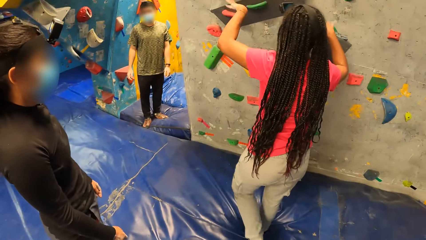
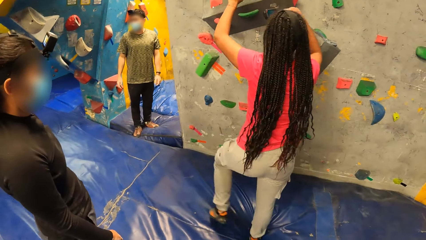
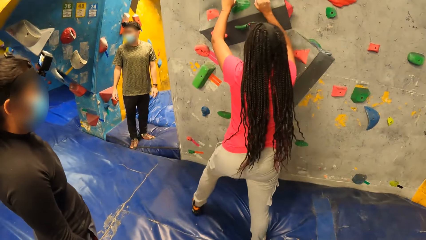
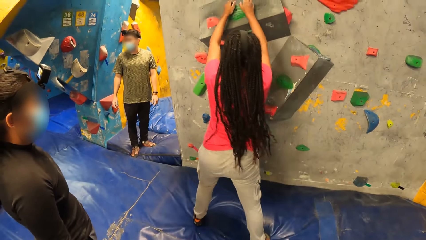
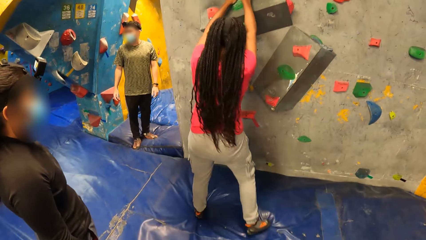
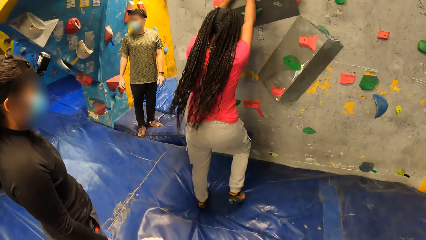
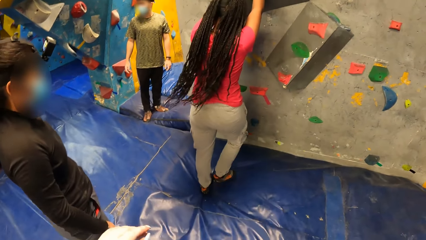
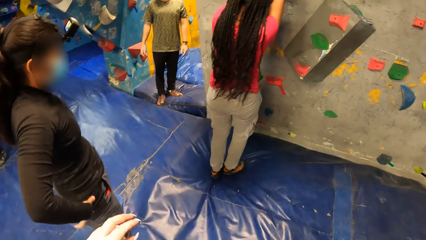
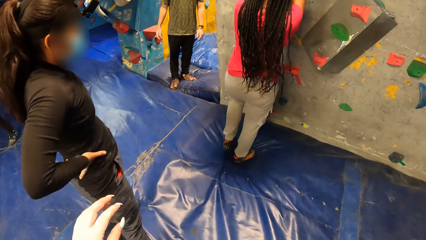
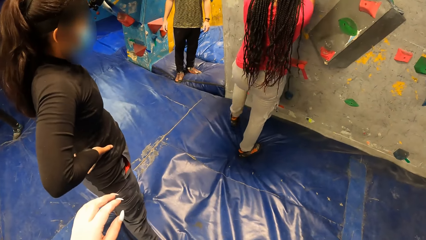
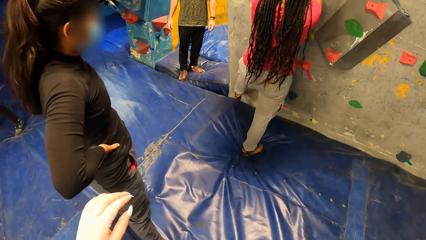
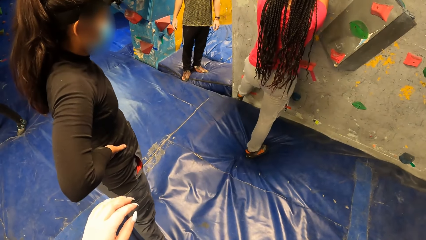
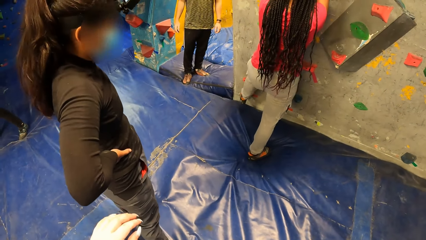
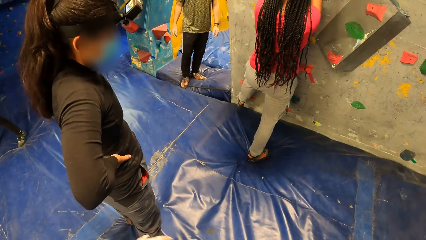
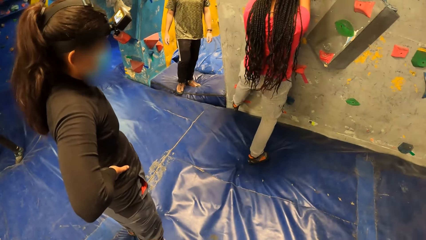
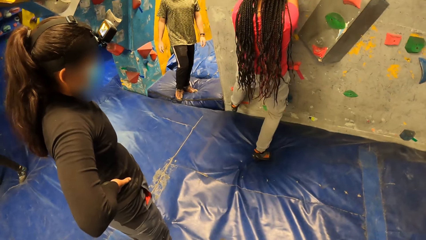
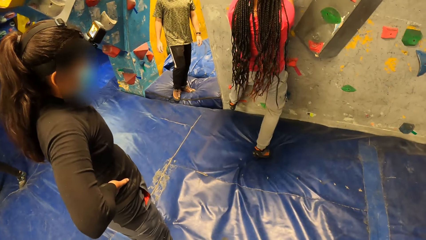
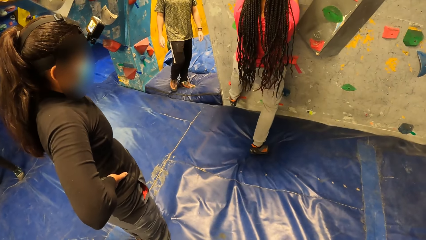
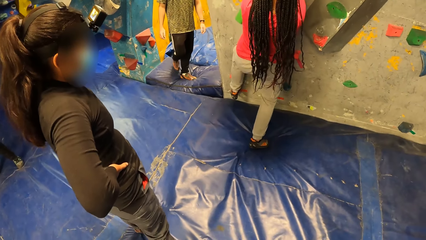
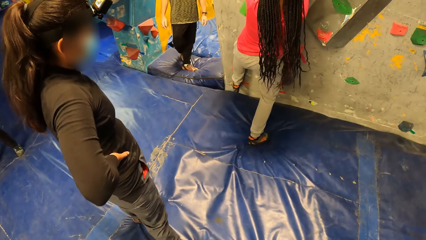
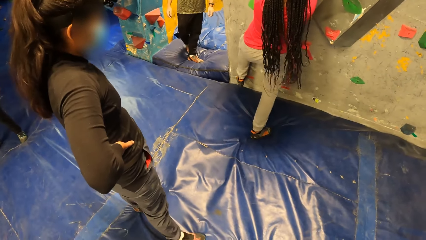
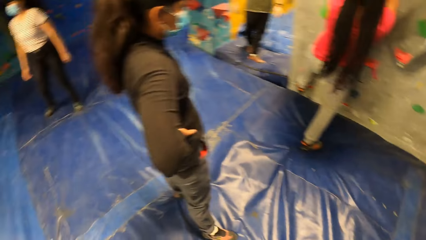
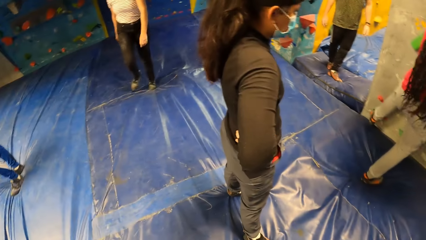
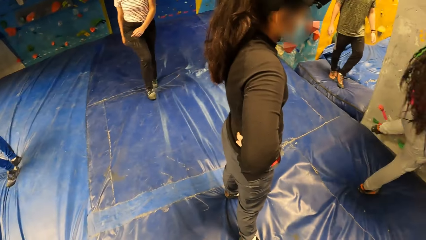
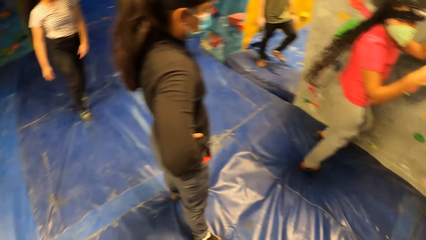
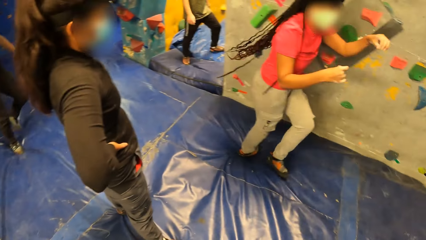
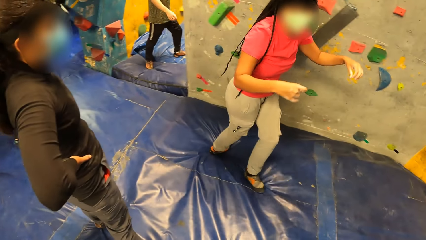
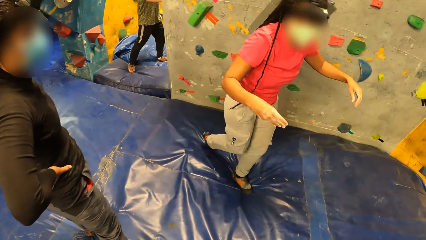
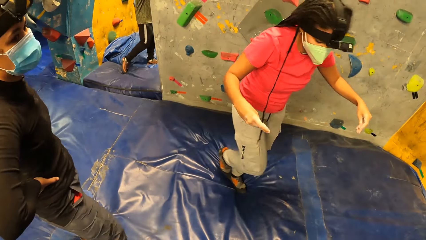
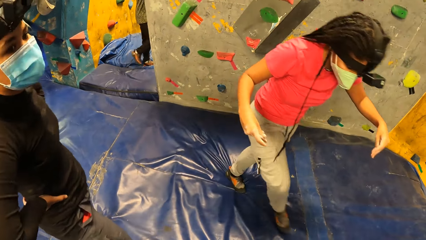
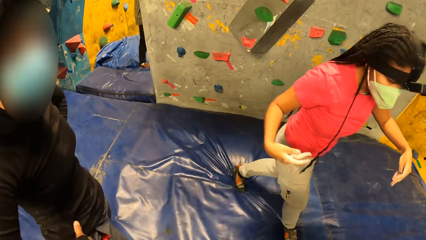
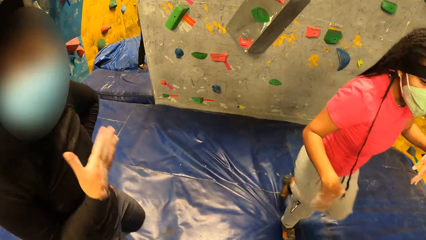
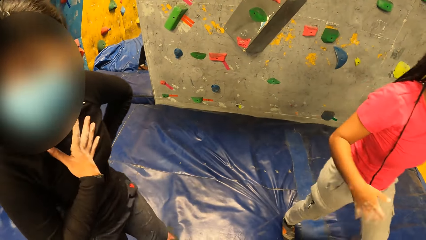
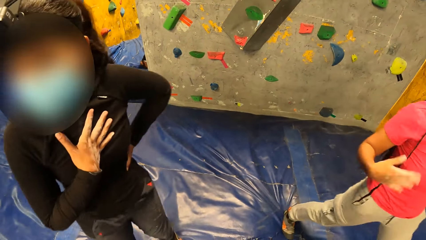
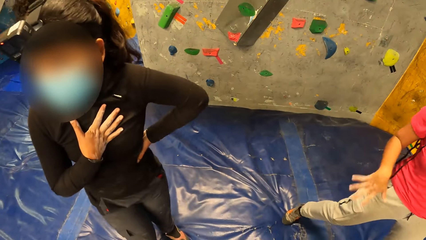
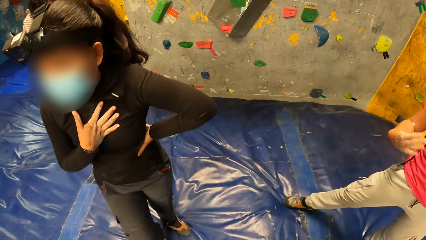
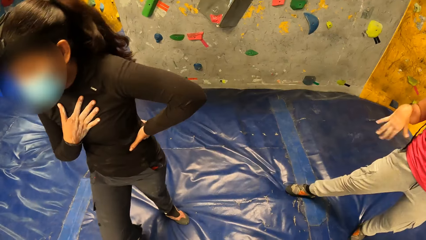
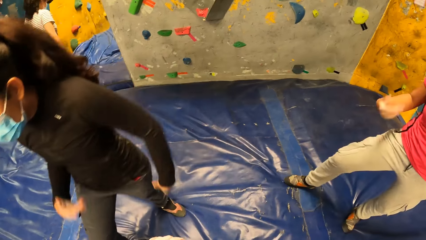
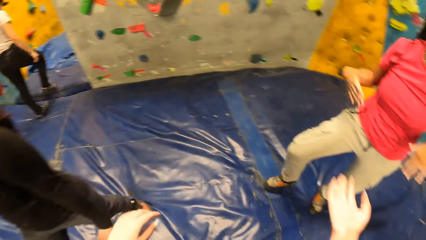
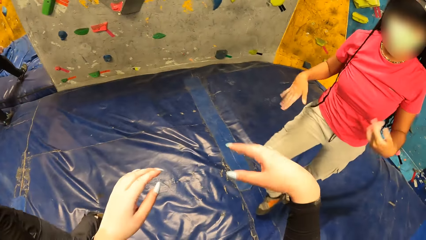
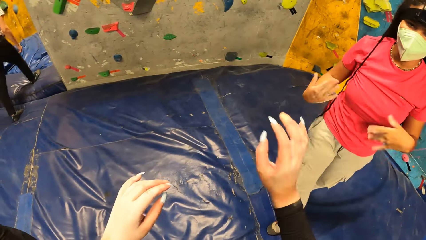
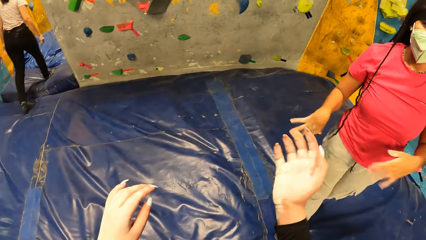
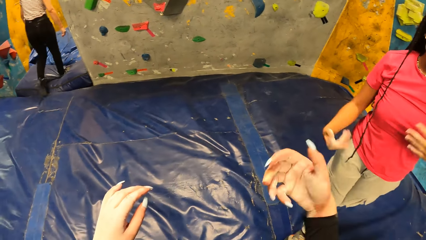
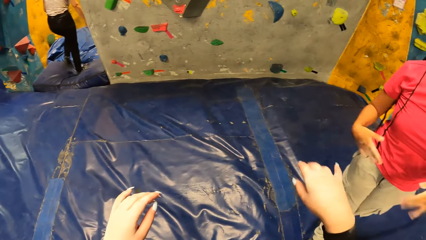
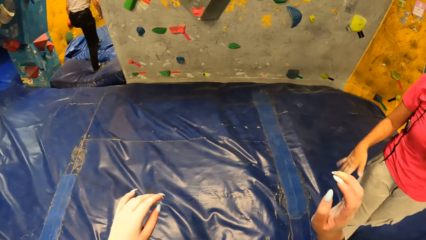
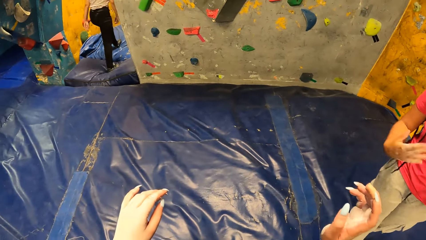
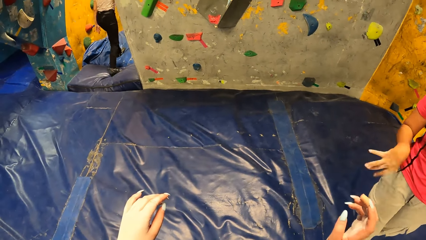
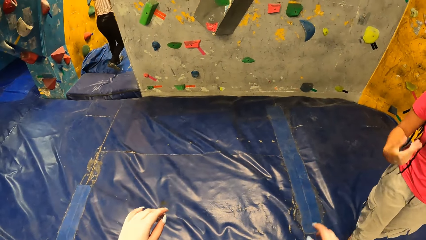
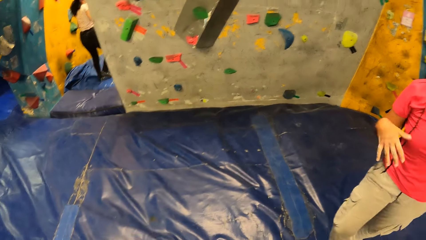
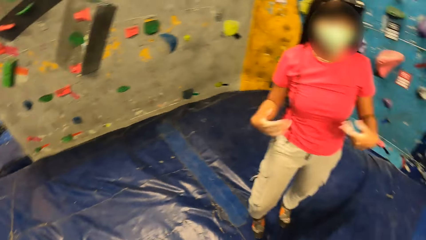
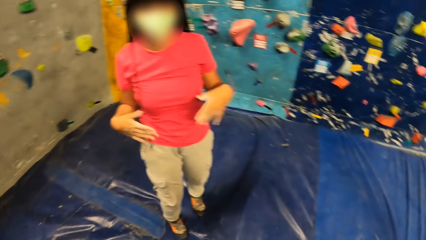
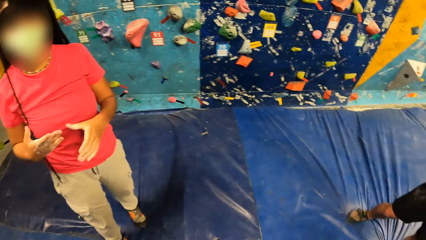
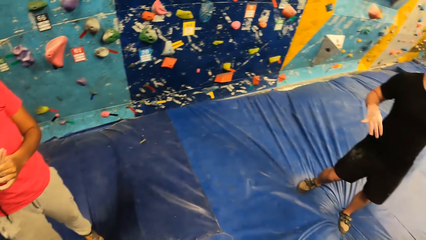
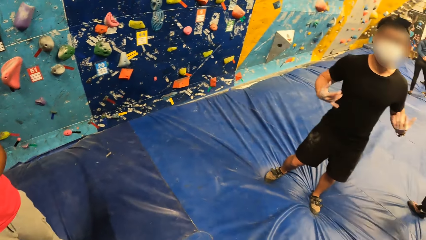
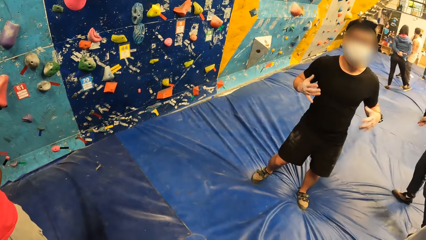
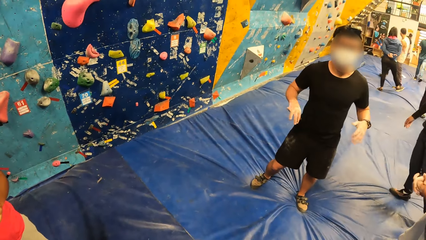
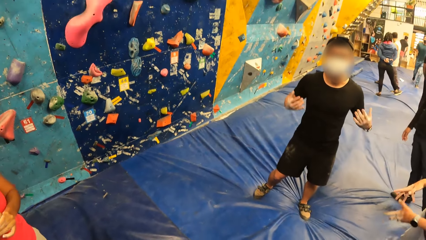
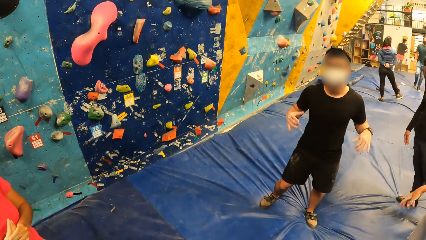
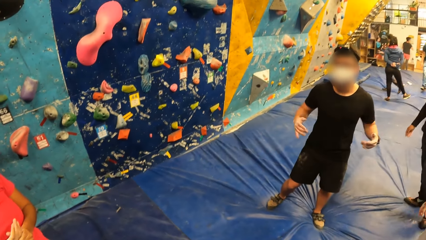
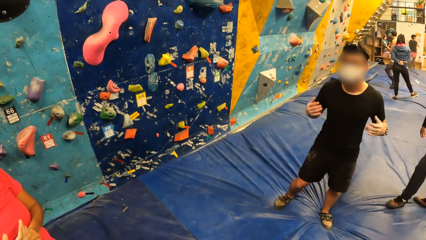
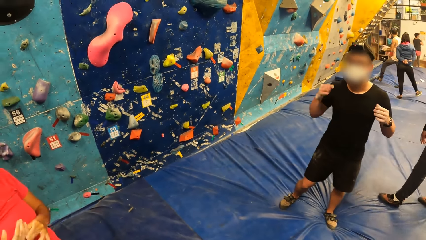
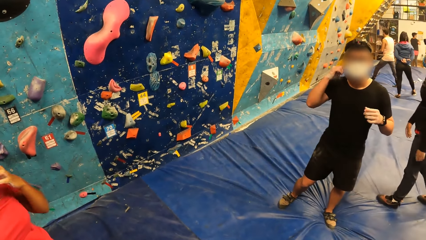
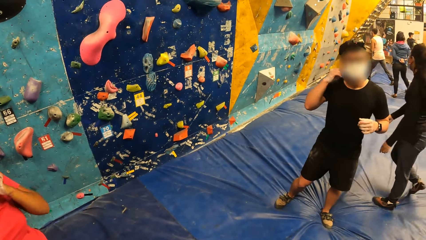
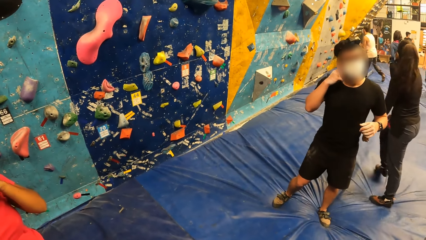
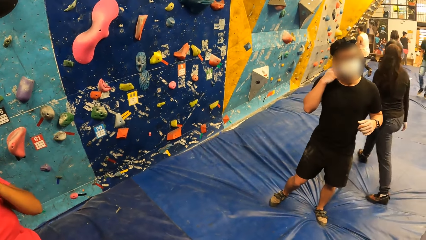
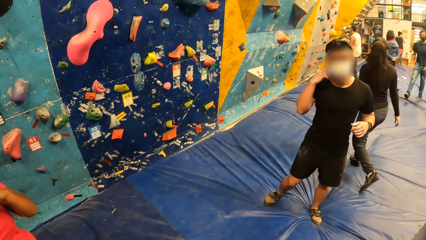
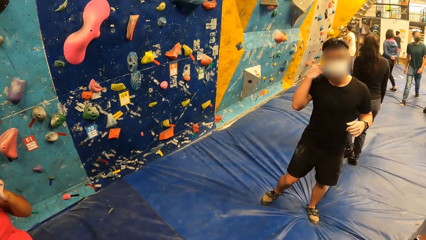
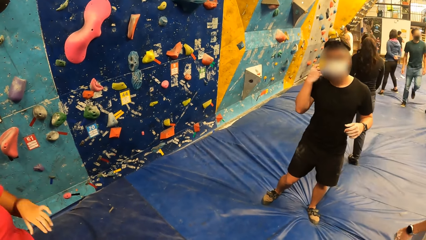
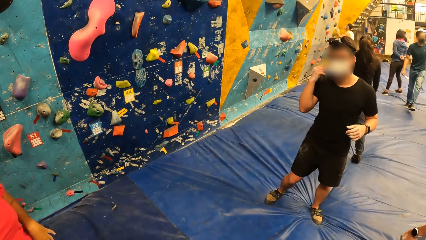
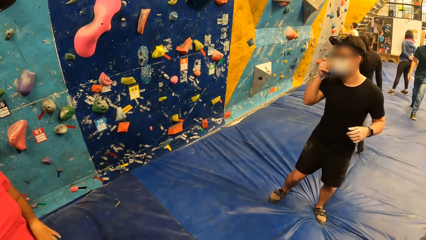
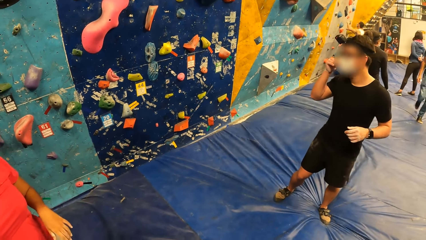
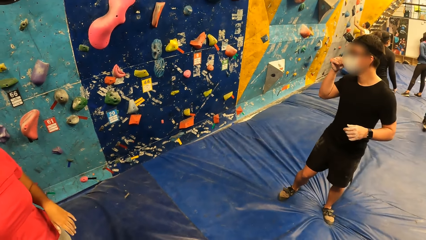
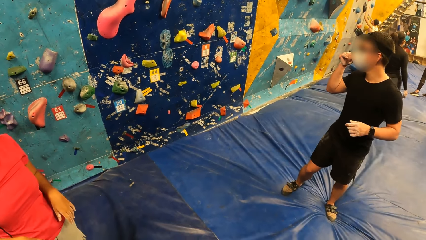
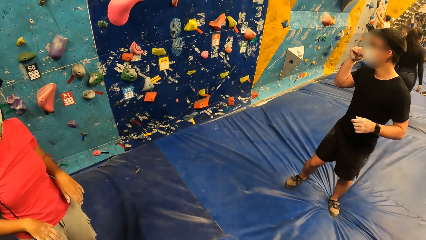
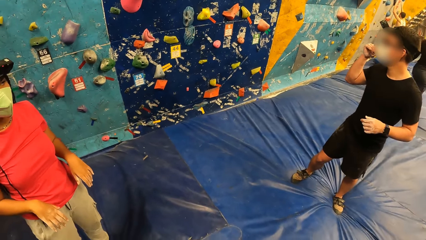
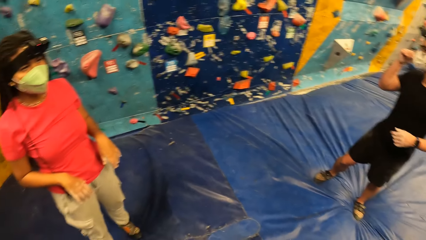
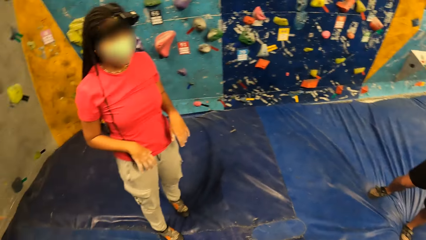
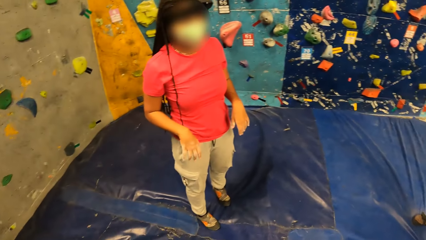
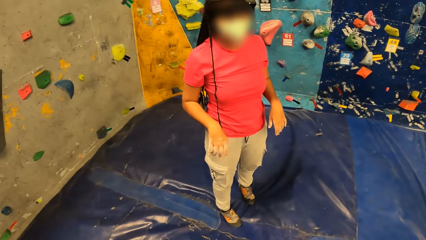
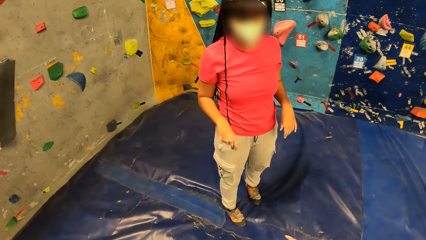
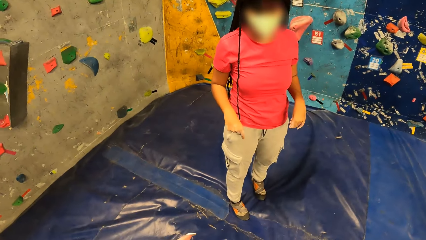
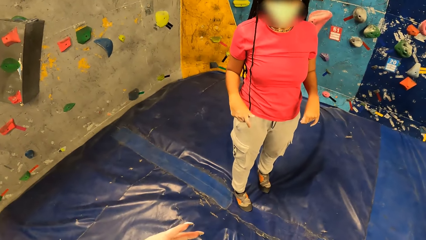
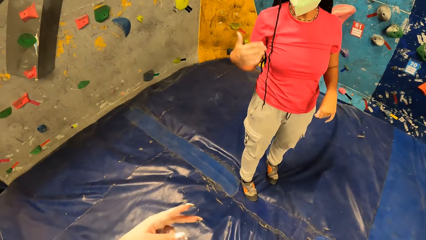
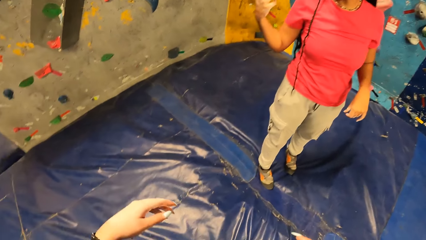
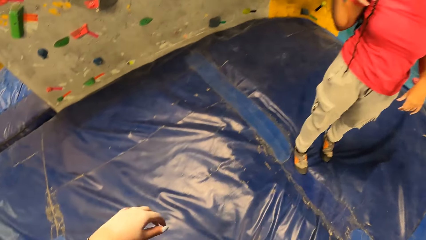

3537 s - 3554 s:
The woman holds the handhold on the wall. The woman places her left foot on the hand hold on the wall. The camera wearer looks around. A man touches a facemask on his face with his right hand.
